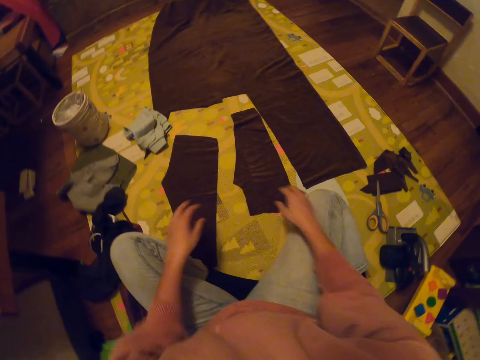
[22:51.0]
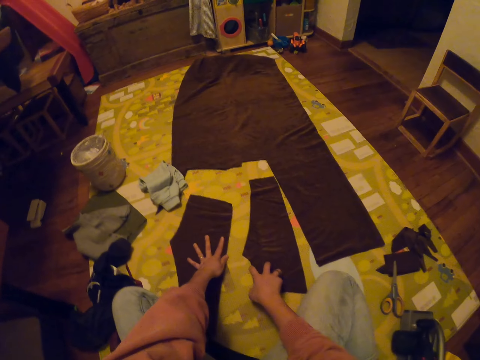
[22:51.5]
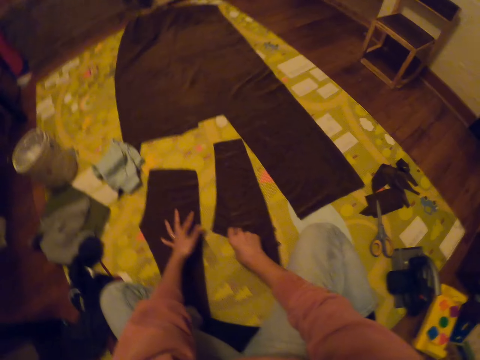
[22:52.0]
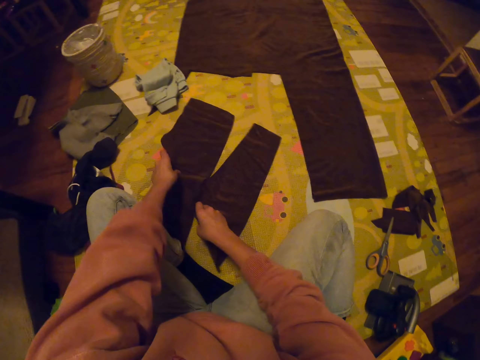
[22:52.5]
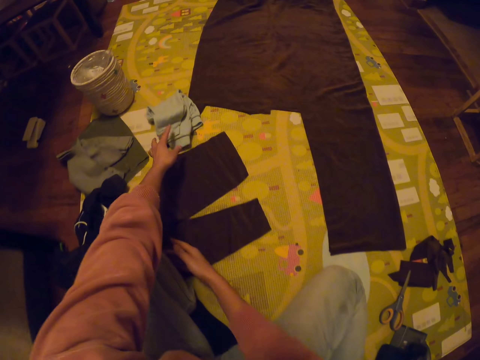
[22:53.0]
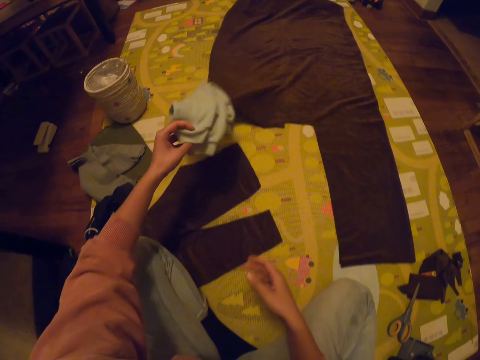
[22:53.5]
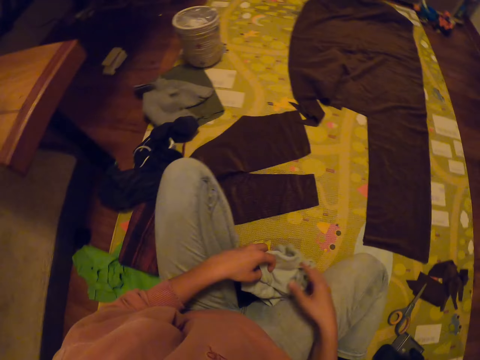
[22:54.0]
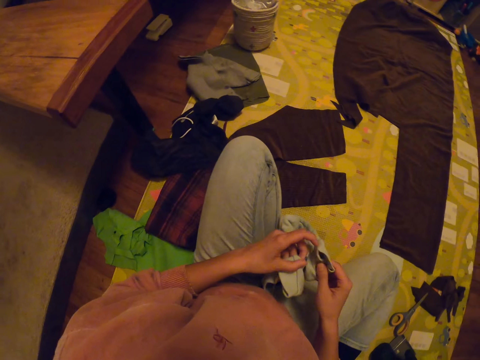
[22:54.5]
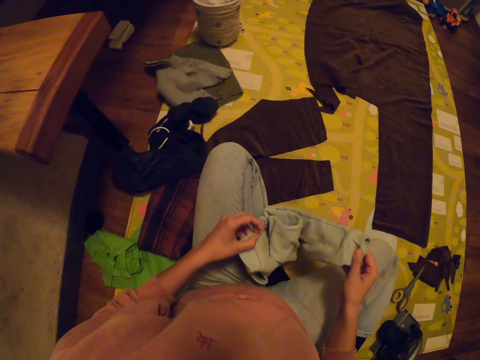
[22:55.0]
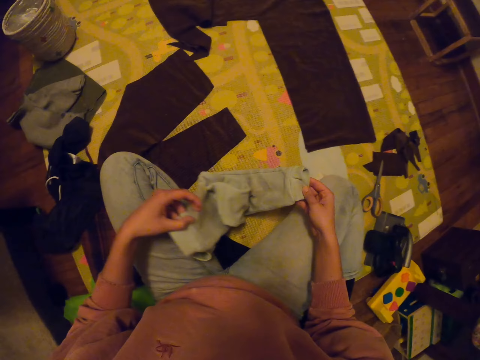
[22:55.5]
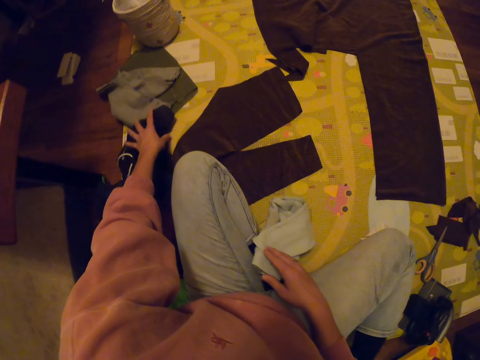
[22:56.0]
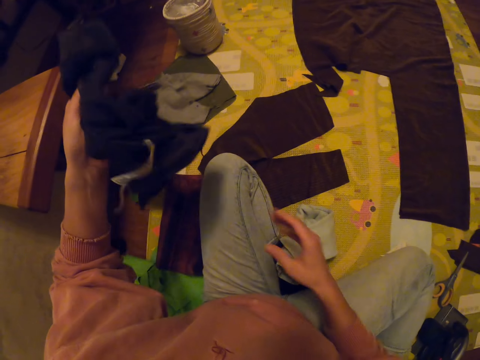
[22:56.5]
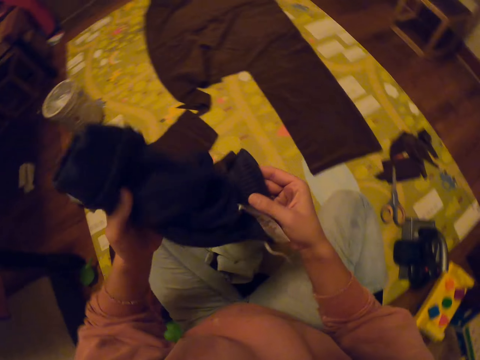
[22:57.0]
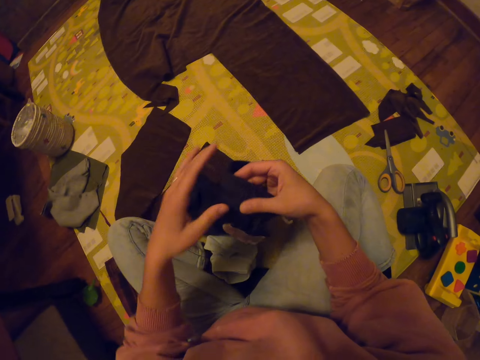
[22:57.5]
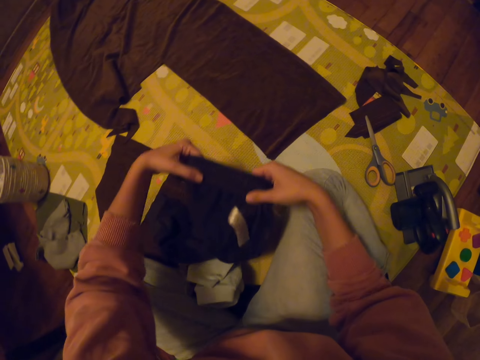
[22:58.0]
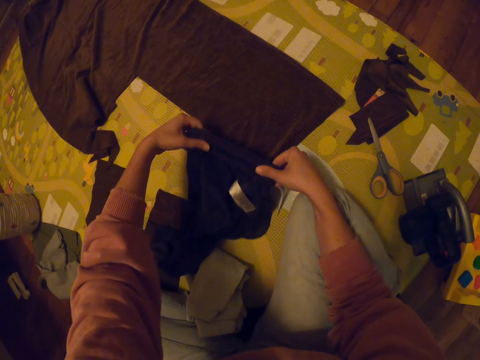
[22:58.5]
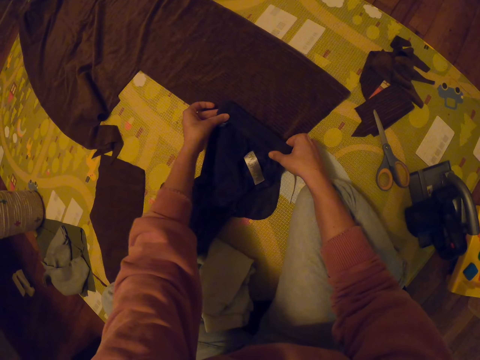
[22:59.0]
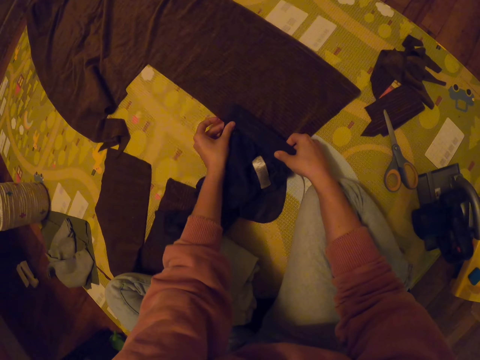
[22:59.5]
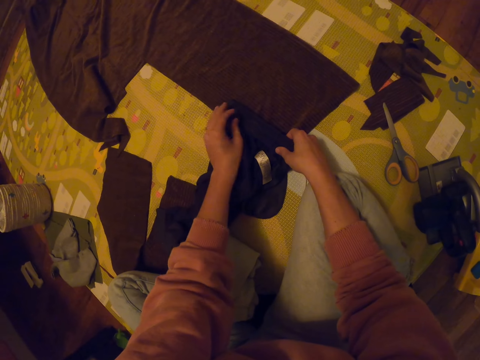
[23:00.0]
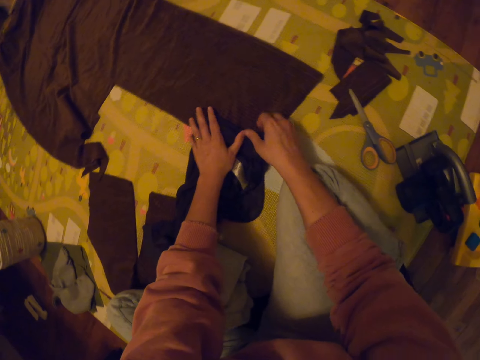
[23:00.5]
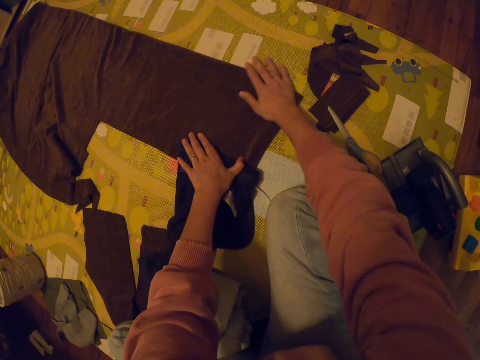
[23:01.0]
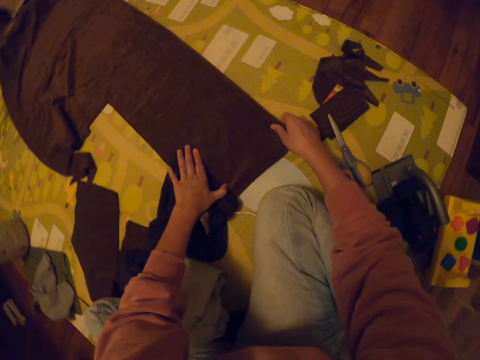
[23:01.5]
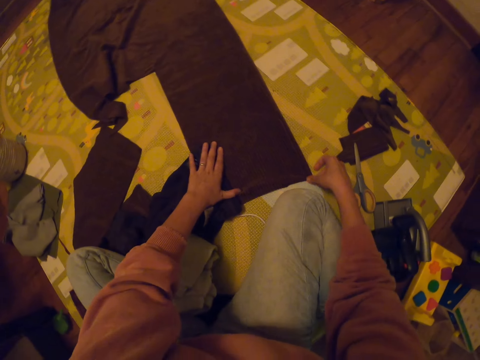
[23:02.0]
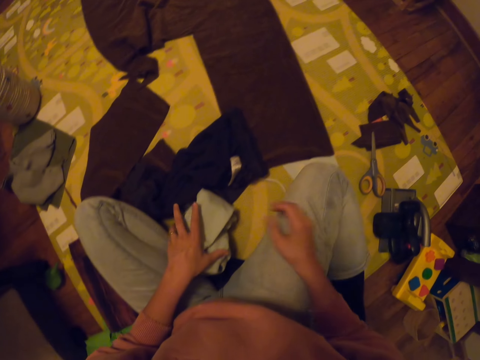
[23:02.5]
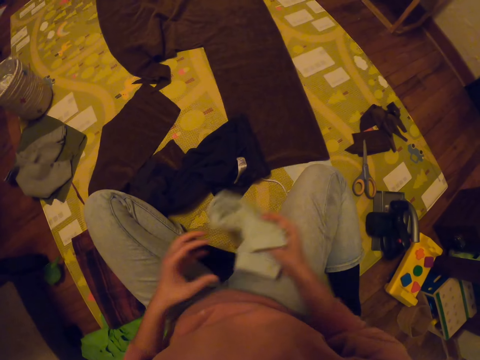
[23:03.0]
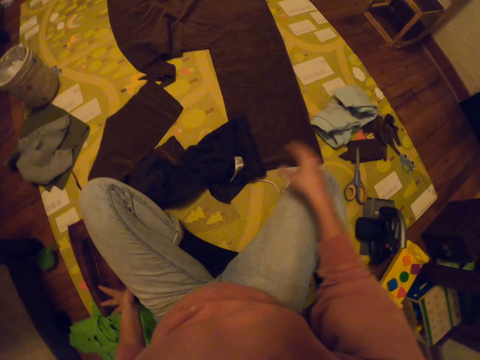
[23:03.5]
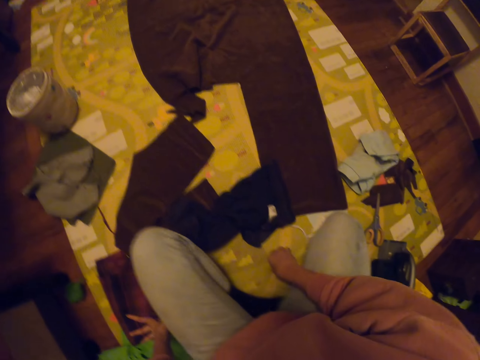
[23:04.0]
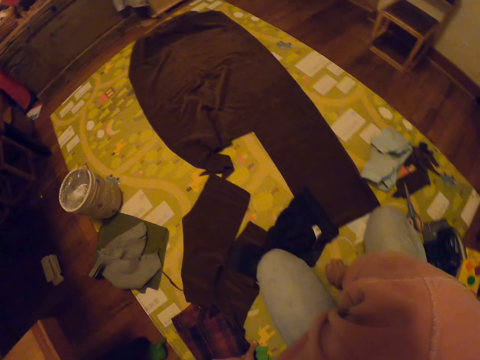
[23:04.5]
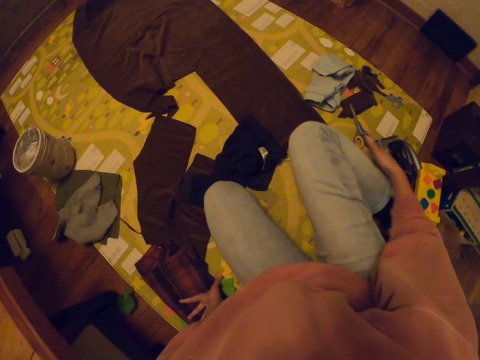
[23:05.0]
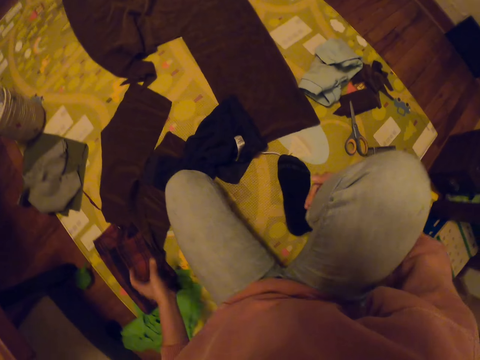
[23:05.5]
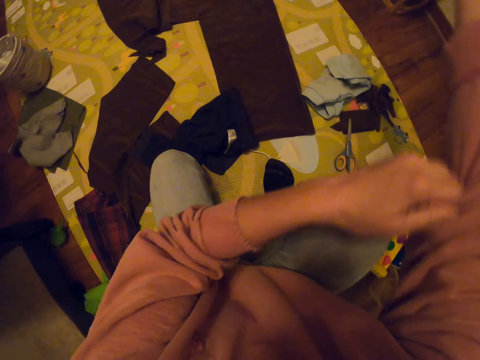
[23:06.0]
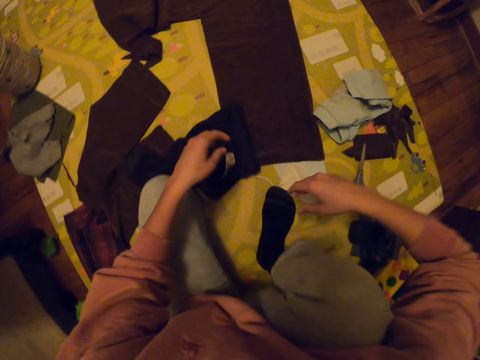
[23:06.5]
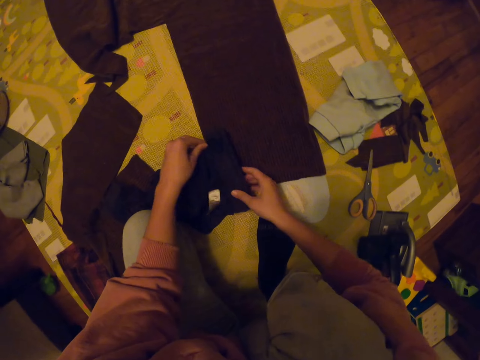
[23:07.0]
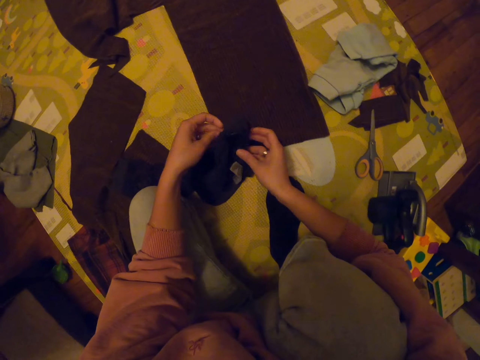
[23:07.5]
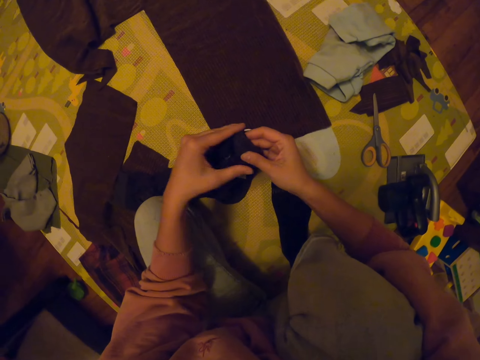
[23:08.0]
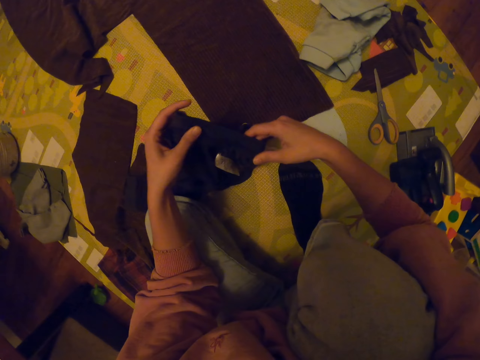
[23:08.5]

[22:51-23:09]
The camera wearer moves clothes. She arranges the trousers. She picks up the trouser or shorts. She unfolds the shorts. She picks up the cloth. She unfolds the cloth. She folds the cloth. She smoothens the cloth. She picks up the trouser. She throws the trouser down. She adjusts her sitting position. She opens the leg. She folds the right-hand sleeve. She folds the cloth. She unfolds the shorts.

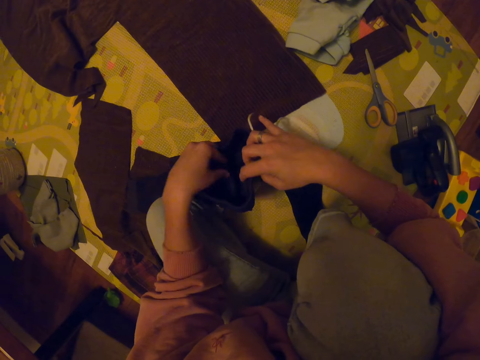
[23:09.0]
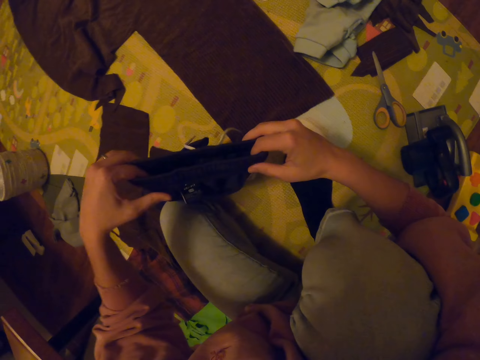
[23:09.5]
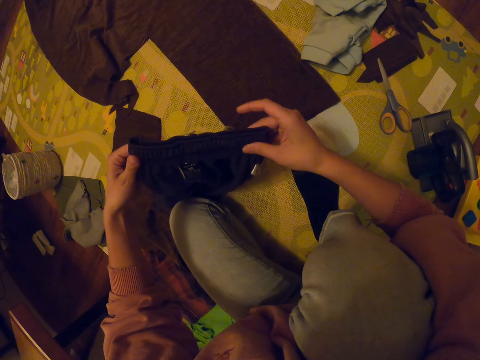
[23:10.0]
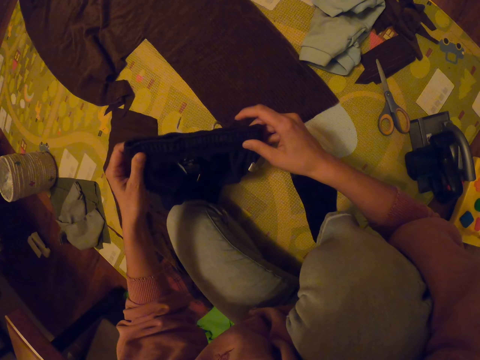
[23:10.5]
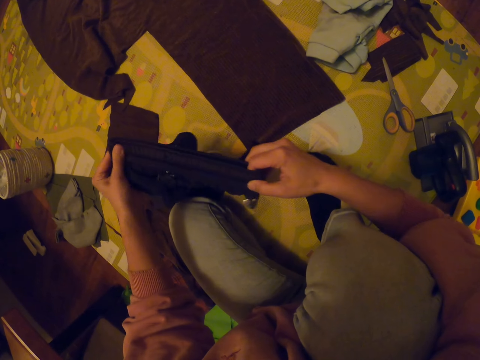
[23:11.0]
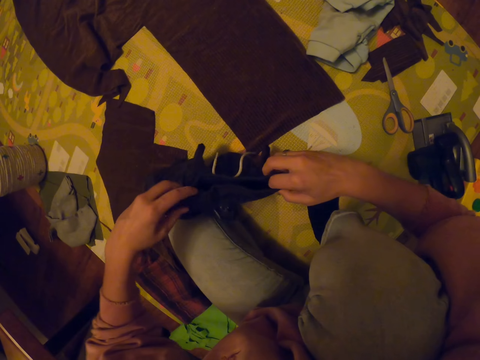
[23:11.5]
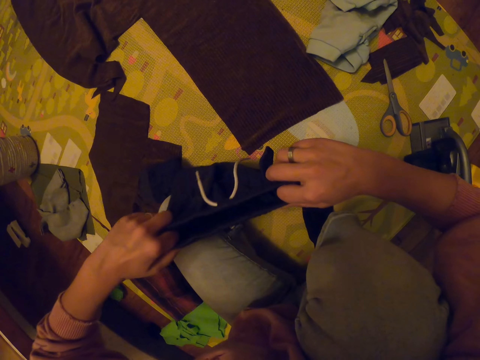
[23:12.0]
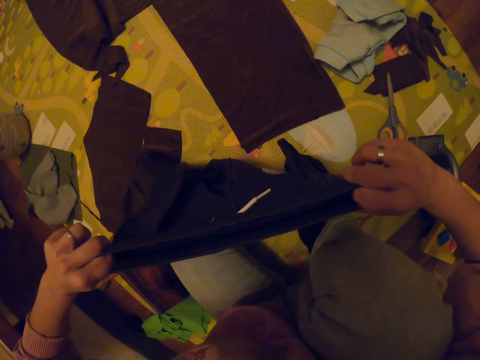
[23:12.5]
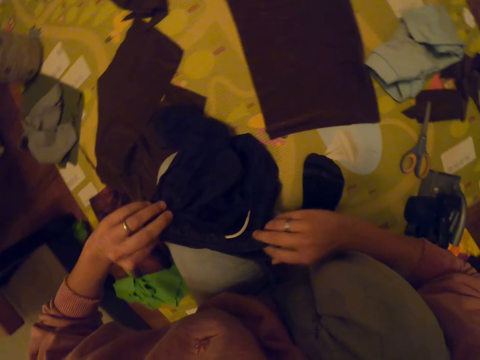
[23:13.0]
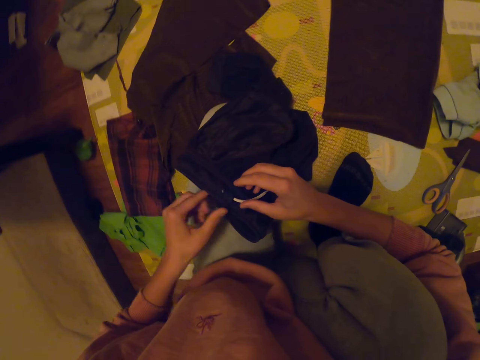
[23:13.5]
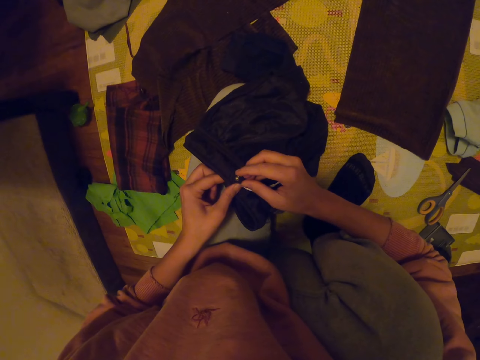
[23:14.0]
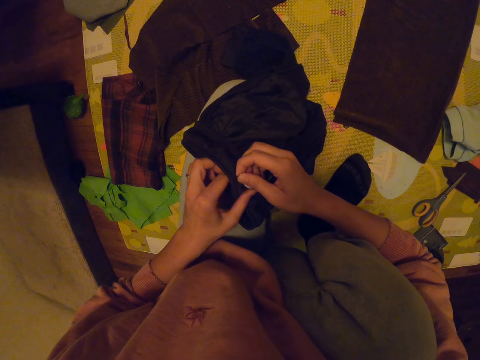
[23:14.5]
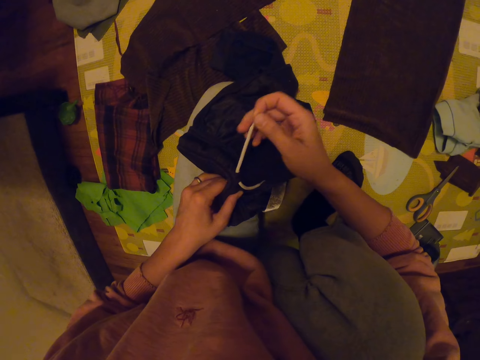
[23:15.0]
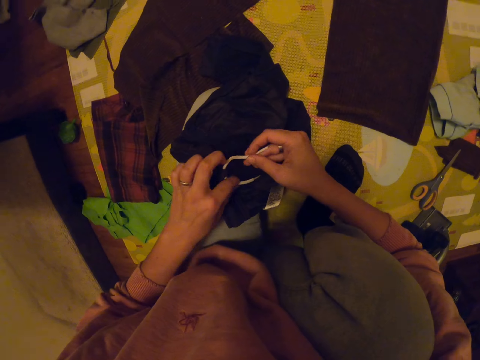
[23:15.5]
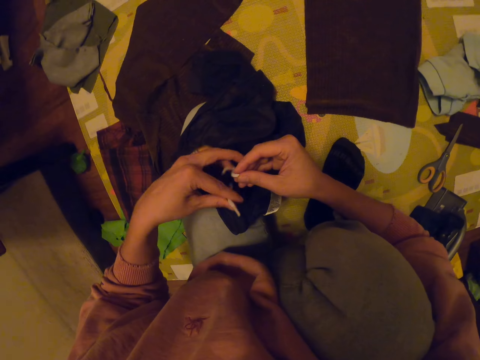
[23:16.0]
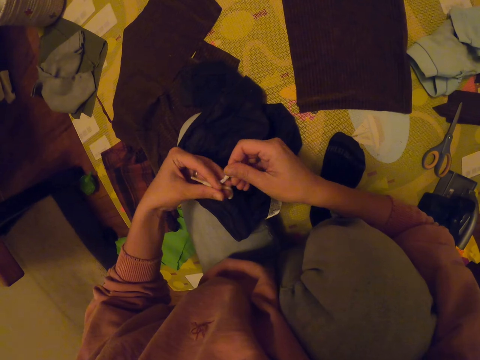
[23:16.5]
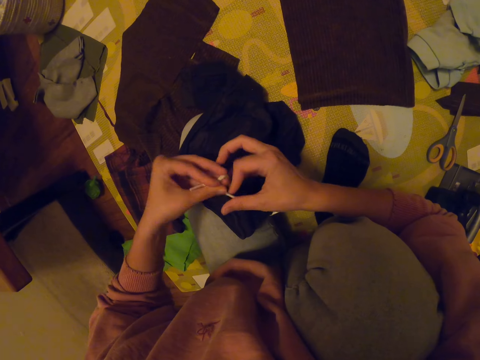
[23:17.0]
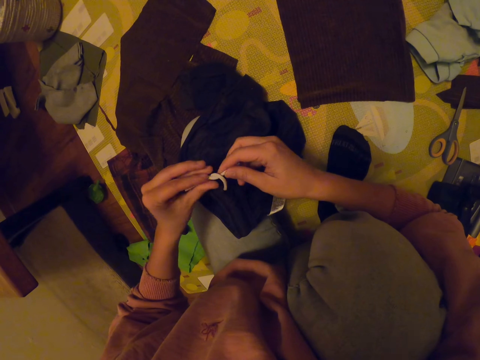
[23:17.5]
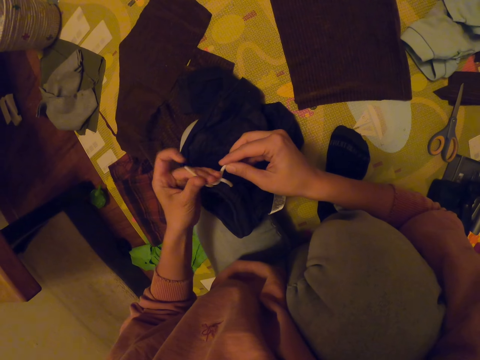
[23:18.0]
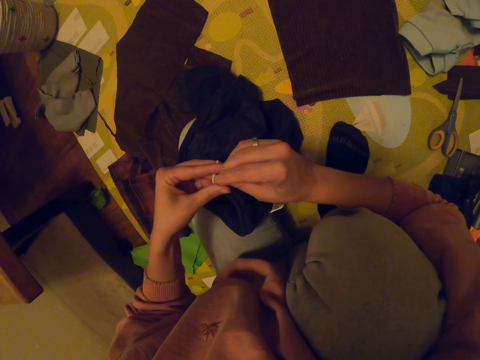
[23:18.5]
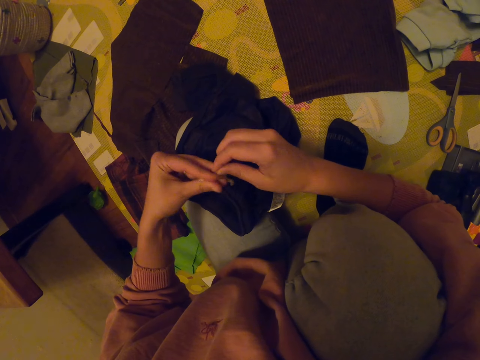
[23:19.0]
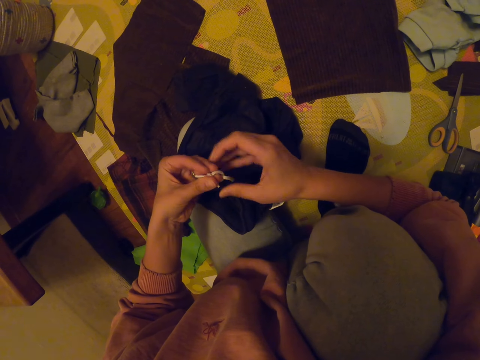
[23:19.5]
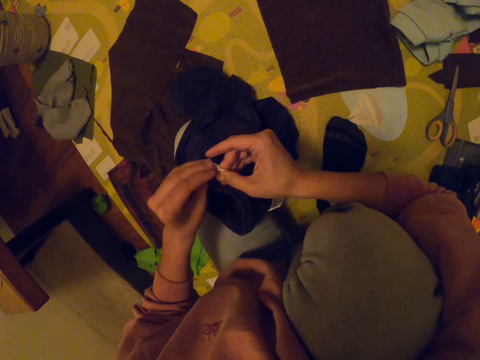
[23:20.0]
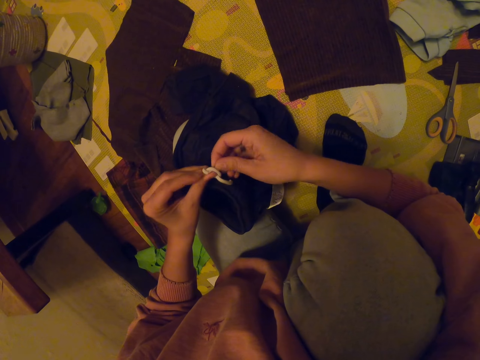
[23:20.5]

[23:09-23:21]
The camera wearer stretches the trouser waist. They pull out the trouser string. They tie the trouser string in the shorts.
